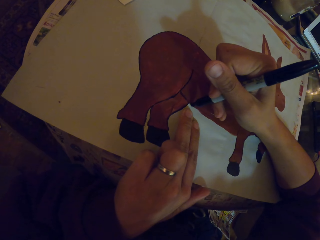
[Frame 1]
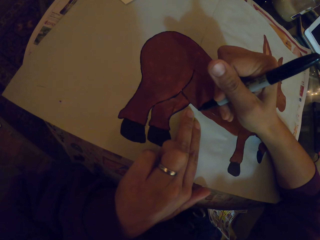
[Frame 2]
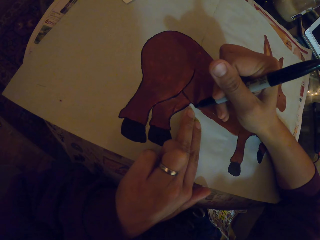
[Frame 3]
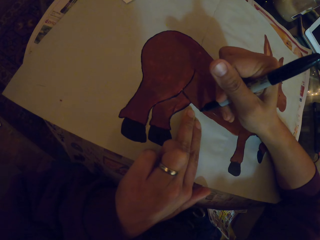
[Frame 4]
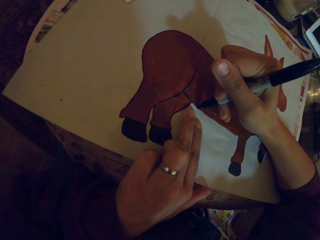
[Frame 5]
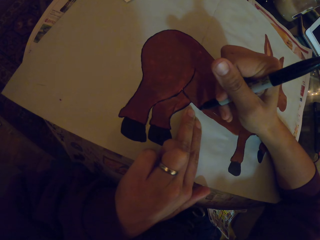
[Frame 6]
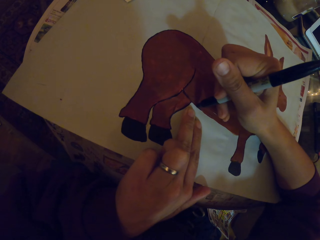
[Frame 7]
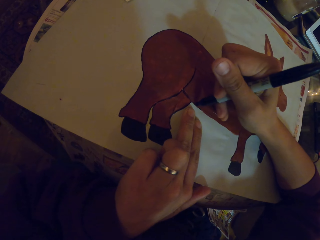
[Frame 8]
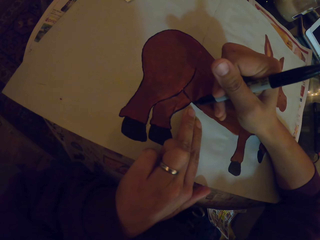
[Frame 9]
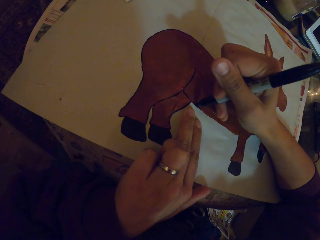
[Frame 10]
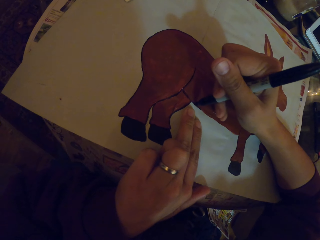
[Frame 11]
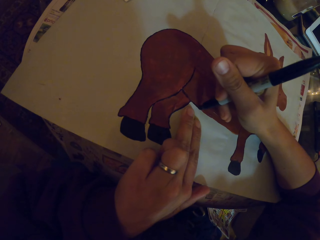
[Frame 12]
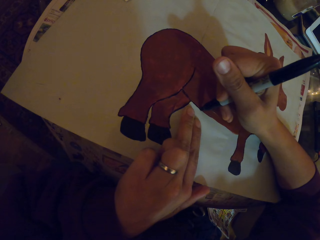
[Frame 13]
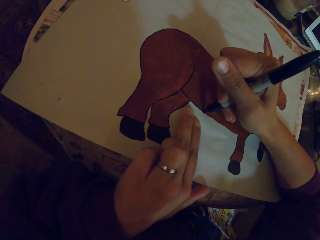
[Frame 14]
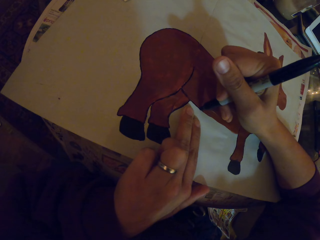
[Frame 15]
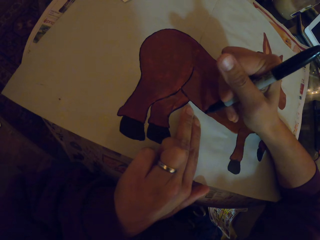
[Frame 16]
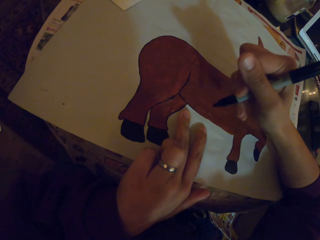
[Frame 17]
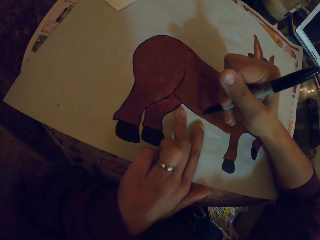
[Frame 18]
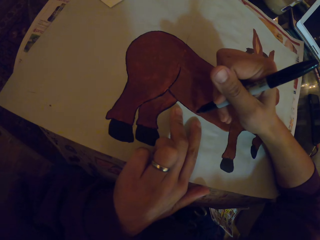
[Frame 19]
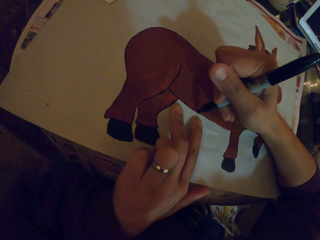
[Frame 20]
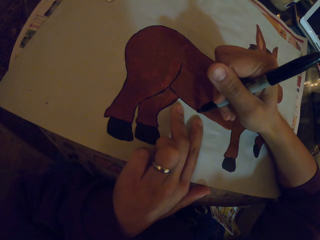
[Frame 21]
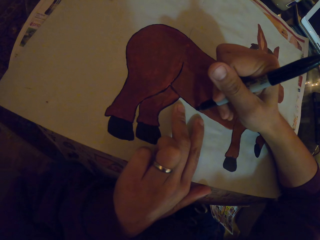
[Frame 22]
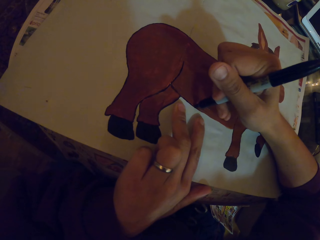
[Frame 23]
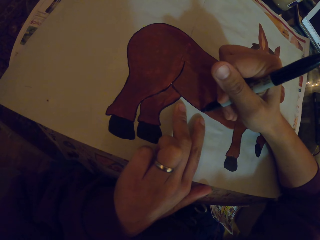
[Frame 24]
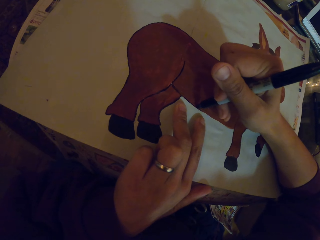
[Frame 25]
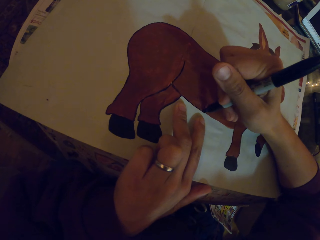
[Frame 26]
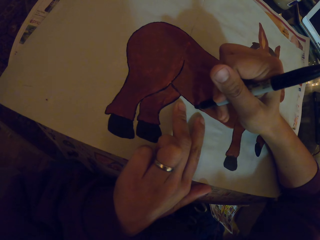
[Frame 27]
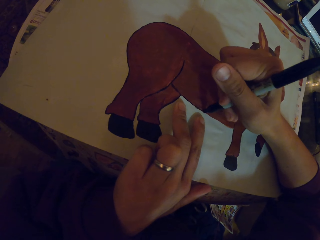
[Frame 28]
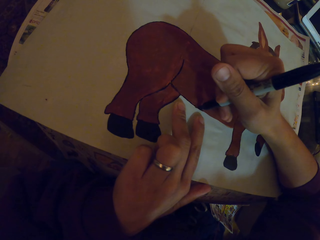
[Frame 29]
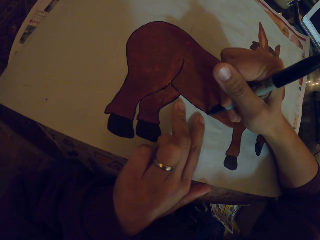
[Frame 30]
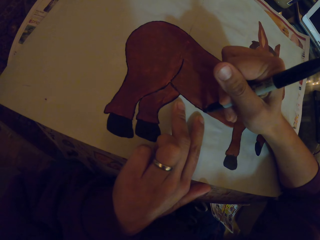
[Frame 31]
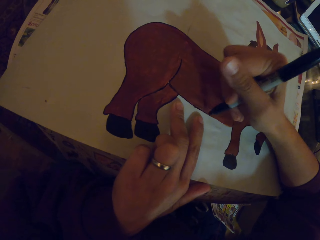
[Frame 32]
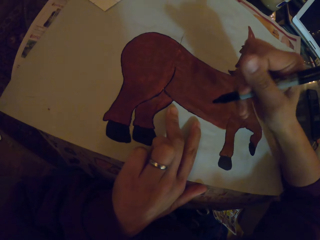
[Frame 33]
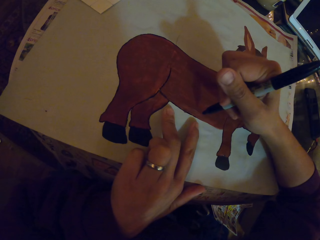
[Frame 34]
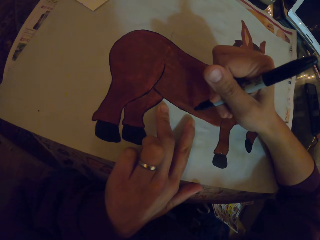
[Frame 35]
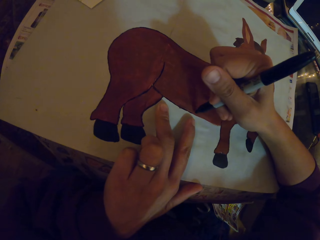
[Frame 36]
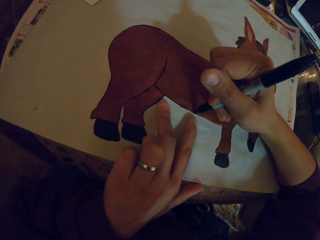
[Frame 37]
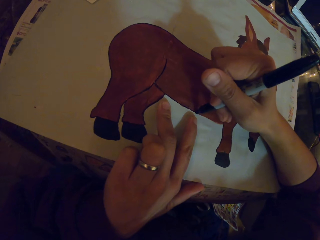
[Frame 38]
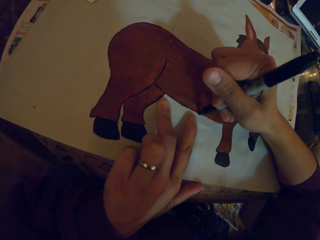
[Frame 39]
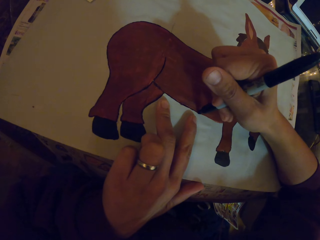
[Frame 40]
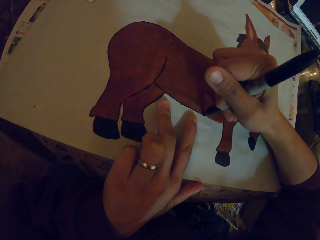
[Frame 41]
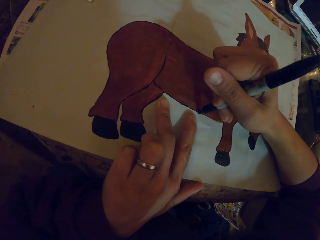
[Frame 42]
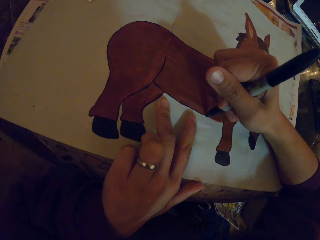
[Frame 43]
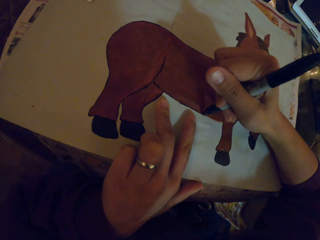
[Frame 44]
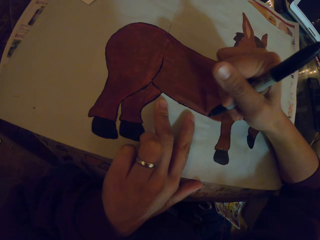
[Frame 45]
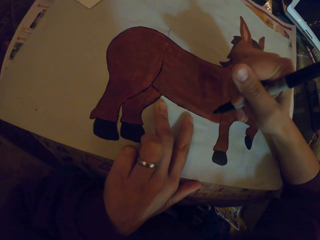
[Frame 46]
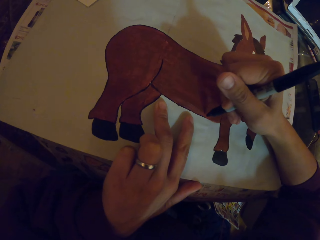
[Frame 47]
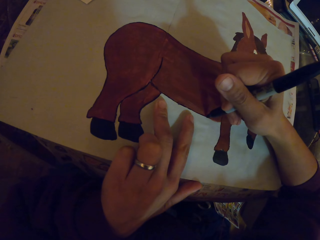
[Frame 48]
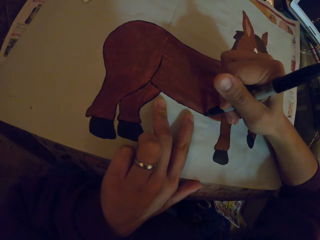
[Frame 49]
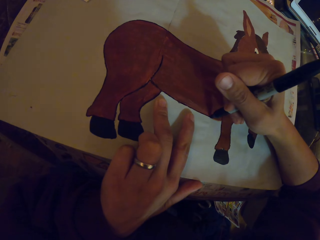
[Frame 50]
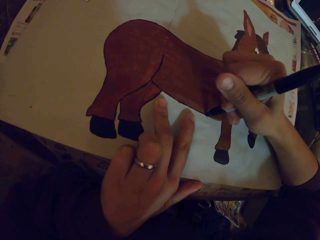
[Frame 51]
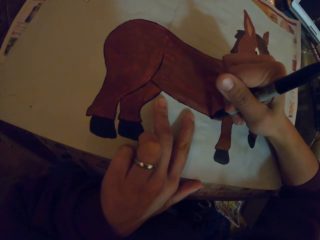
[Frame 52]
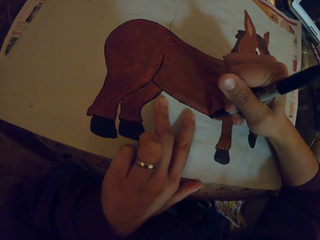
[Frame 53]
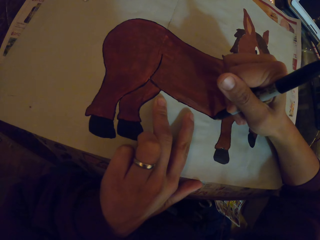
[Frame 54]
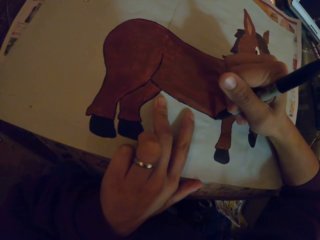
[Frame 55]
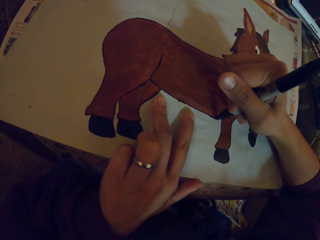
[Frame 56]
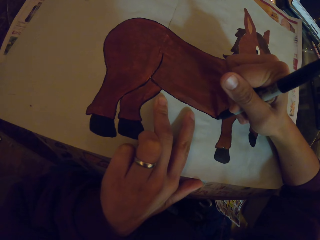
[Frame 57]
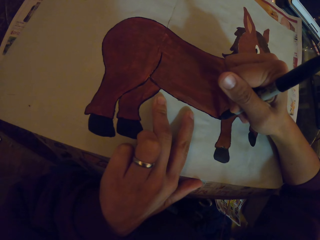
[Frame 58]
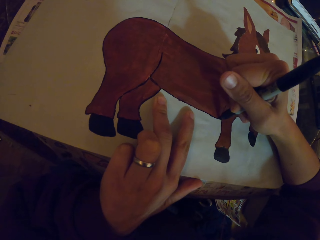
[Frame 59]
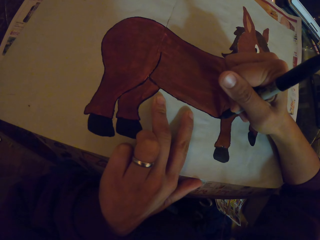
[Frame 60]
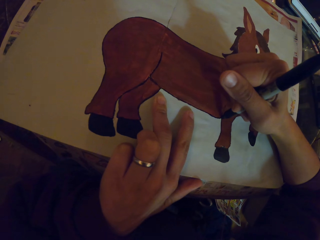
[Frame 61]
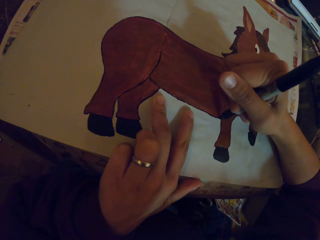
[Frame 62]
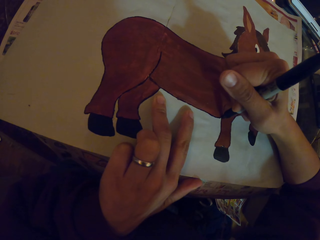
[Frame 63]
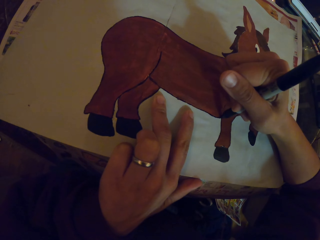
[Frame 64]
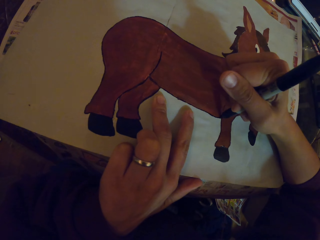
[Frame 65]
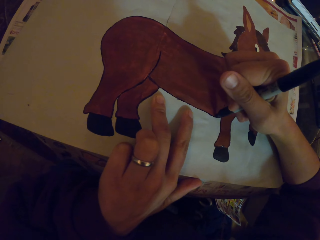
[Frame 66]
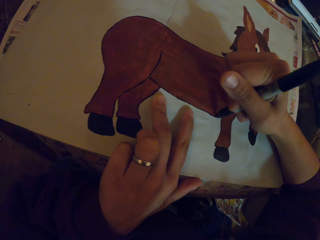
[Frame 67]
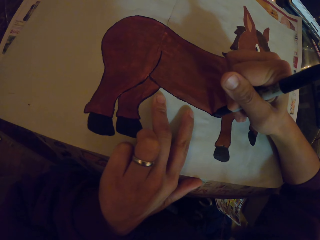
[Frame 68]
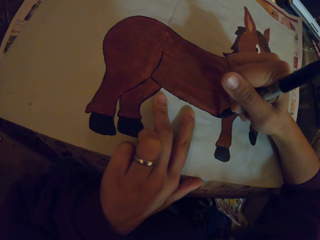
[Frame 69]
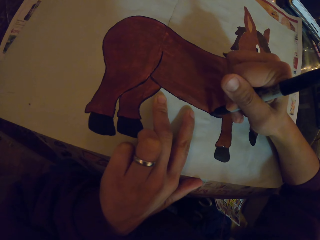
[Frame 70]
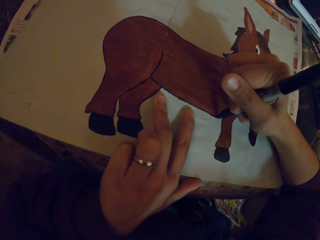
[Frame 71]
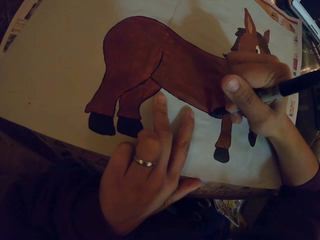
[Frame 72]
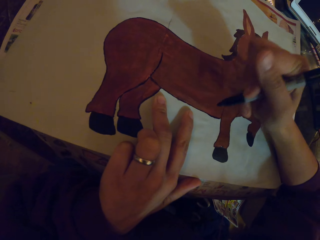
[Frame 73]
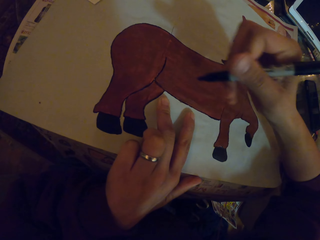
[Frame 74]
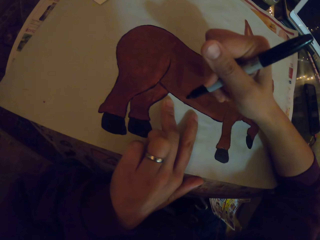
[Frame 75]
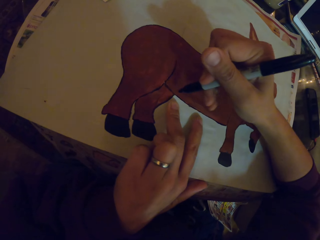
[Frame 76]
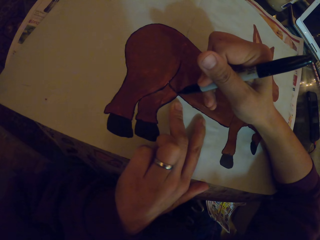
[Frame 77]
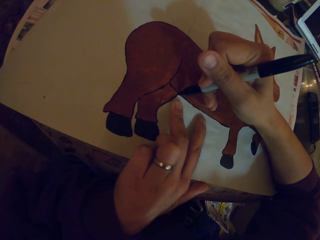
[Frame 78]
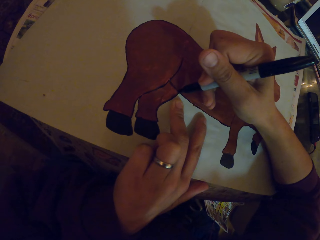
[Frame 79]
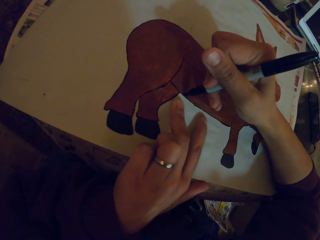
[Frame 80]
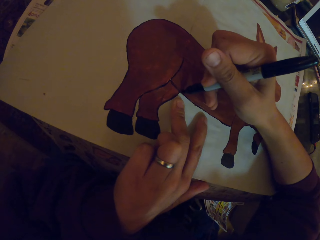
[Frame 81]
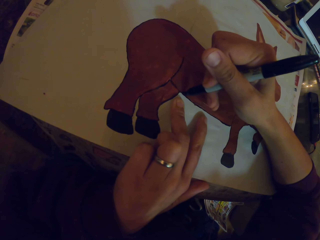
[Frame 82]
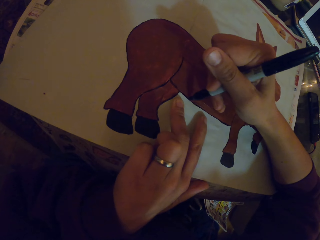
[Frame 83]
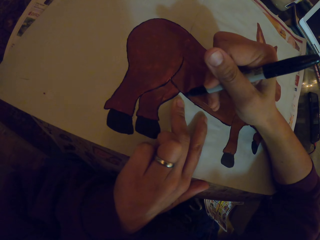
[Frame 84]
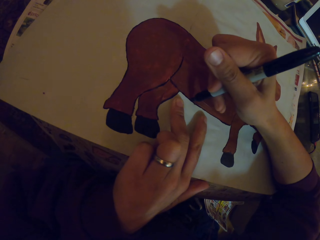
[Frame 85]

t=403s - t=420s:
The camera wearer draws.

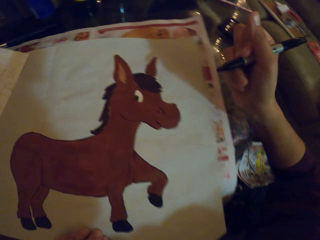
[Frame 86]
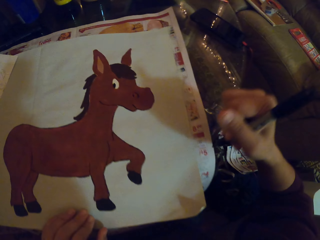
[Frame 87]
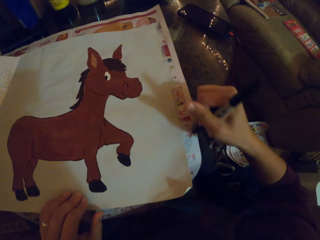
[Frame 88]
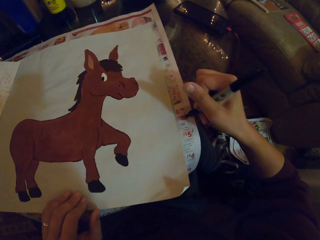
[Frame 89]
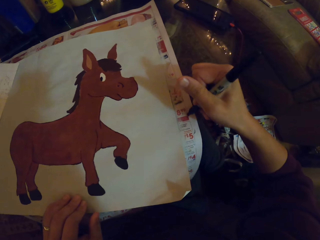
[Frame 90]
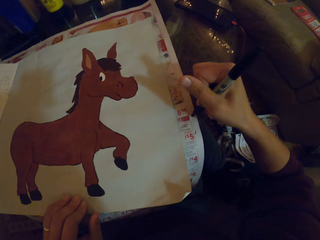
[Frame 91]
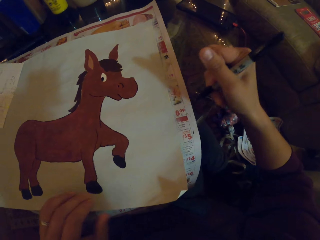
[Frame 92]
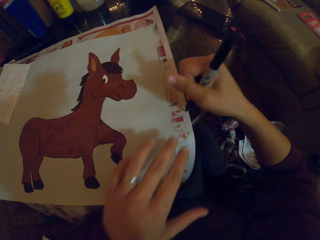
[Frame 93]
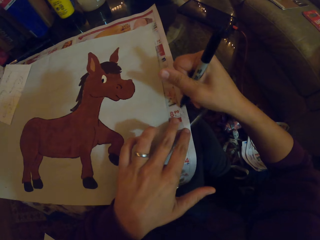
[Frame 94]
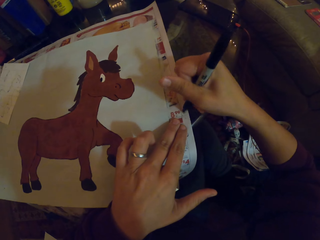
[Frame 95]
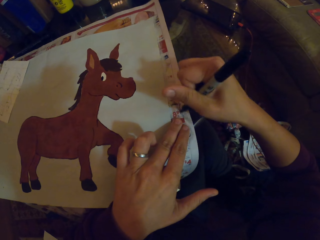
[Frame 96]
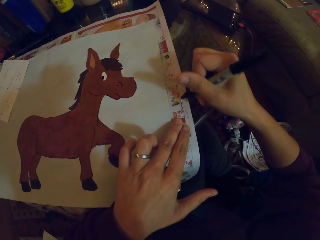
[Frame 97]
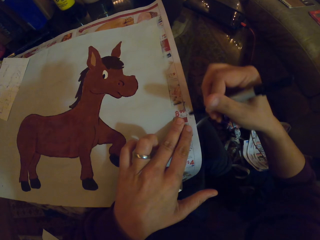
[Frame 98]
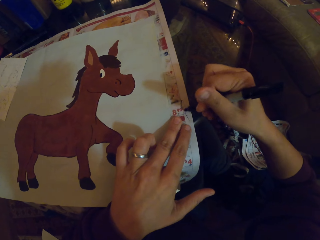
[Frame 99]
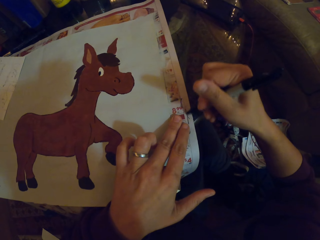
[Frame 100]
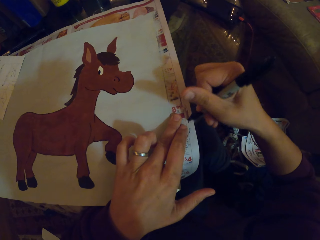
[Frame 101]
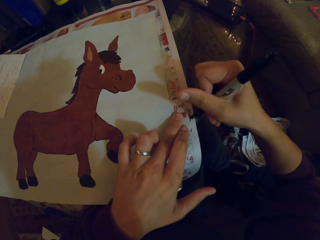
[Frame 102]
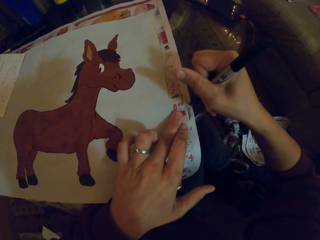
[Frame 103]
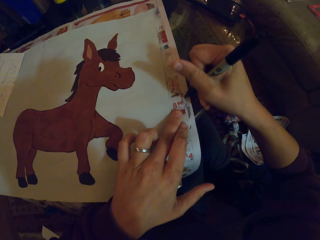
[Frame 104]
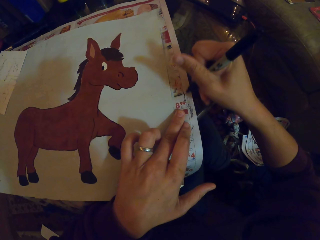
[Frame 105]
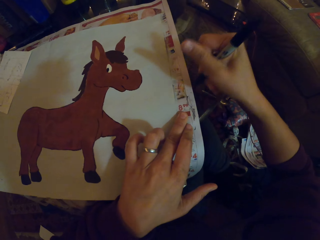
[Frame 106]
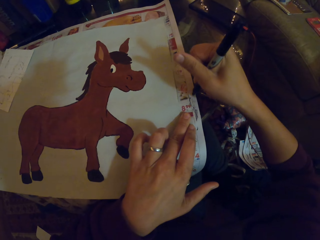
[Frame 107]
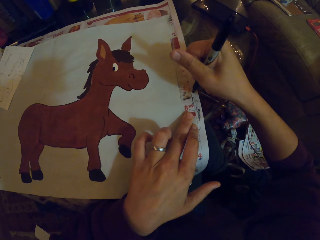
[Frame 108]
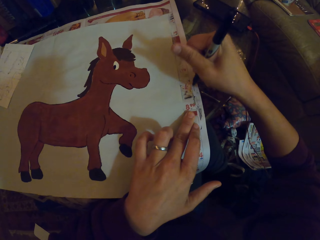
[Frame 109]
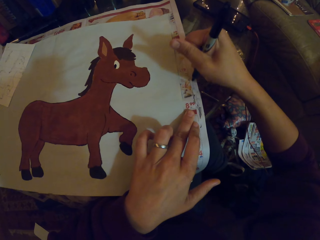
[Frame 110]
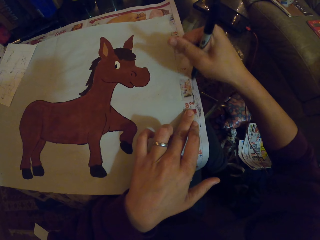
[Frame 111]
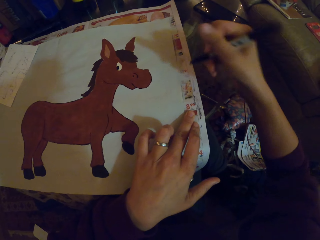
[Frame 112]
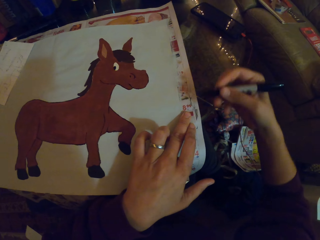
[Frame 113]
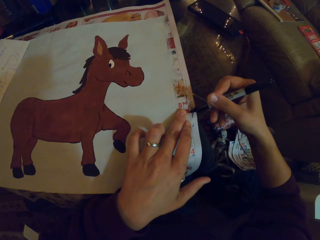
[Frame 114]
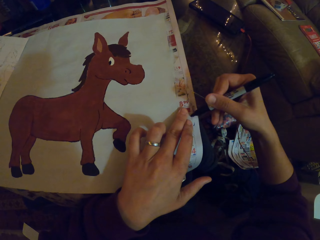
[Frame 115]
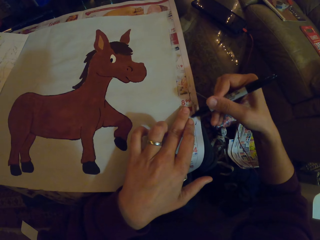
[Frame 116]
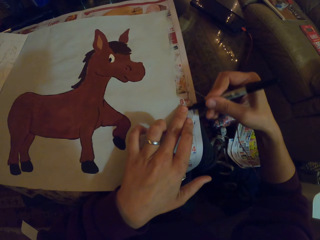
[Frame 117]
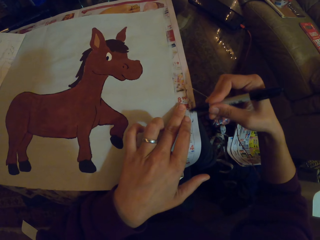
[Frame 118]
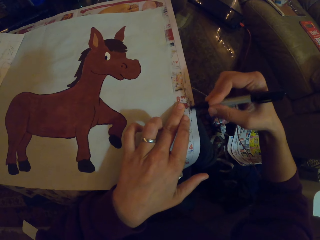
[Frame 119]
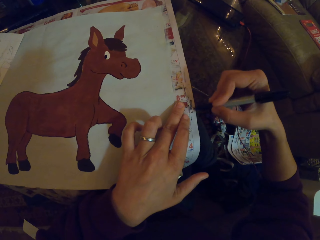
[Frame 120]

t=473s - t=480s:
The camera wearer moves the hand on the book. They write on the piece of paper with the marker pen.
